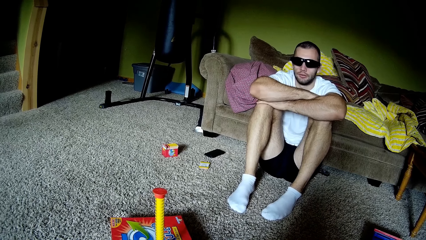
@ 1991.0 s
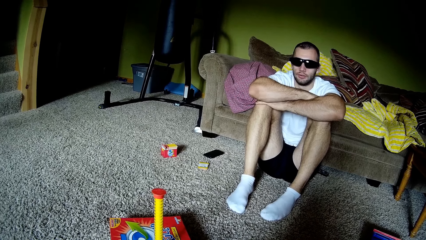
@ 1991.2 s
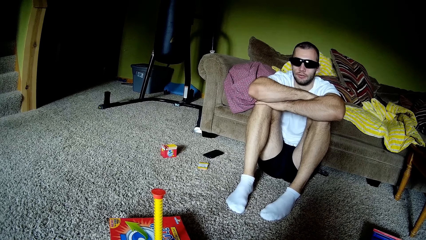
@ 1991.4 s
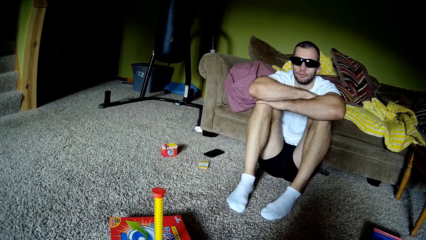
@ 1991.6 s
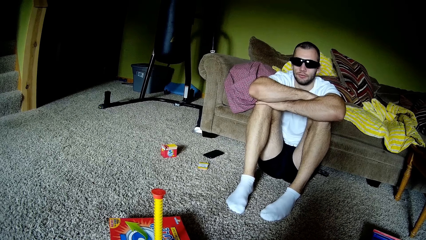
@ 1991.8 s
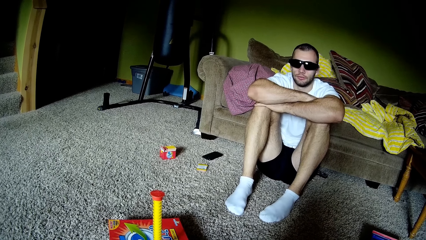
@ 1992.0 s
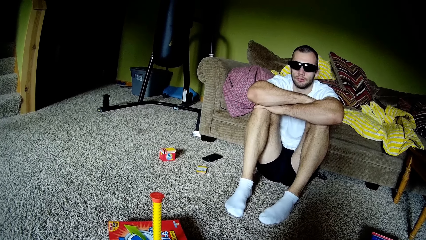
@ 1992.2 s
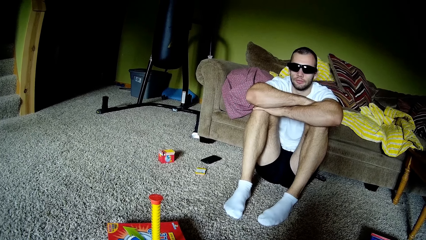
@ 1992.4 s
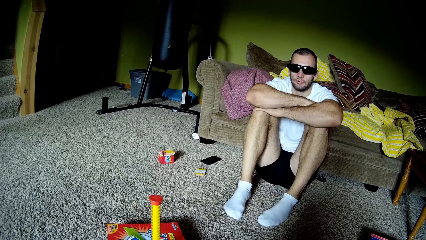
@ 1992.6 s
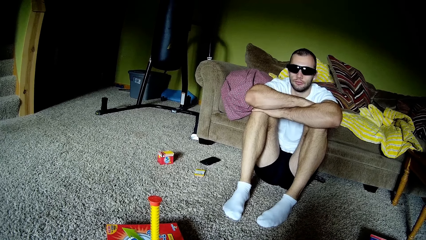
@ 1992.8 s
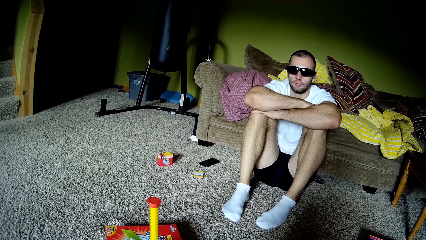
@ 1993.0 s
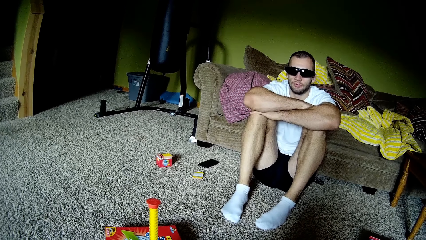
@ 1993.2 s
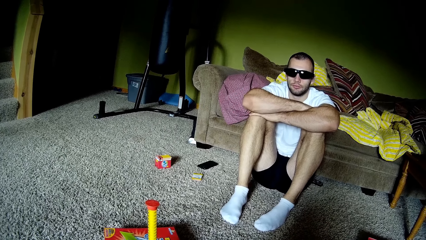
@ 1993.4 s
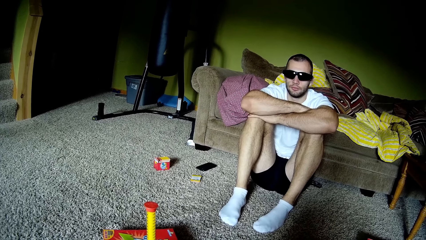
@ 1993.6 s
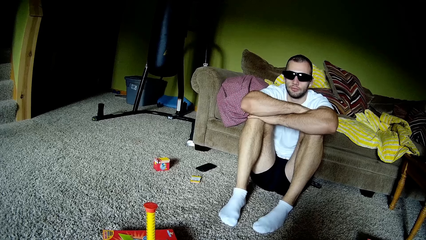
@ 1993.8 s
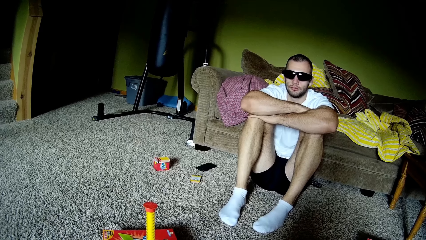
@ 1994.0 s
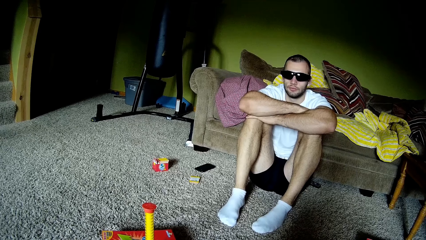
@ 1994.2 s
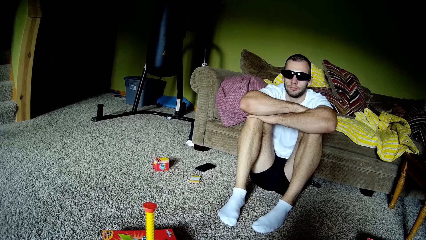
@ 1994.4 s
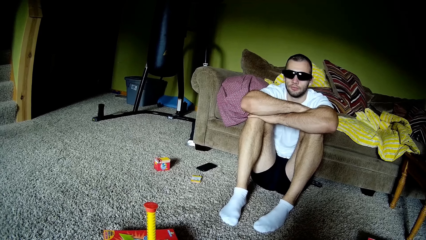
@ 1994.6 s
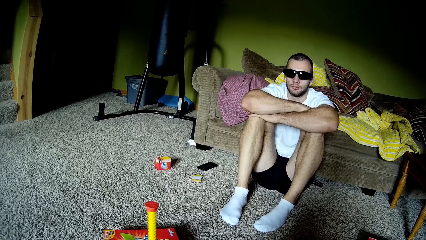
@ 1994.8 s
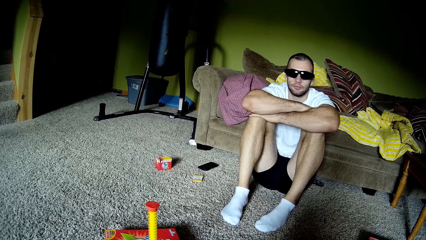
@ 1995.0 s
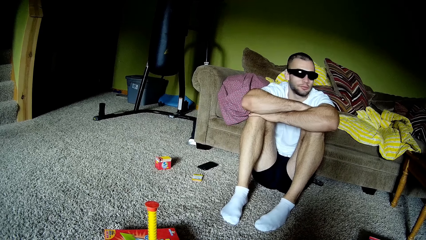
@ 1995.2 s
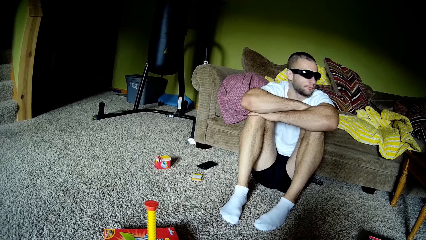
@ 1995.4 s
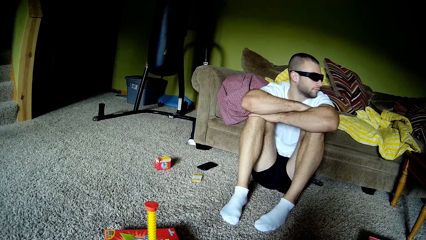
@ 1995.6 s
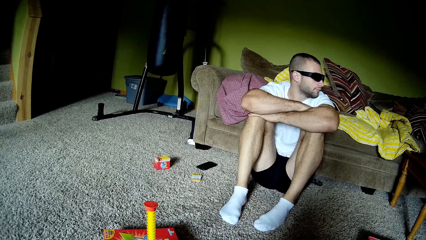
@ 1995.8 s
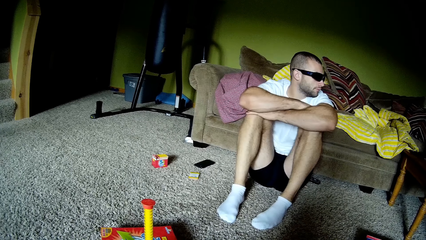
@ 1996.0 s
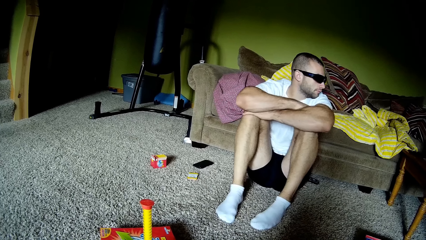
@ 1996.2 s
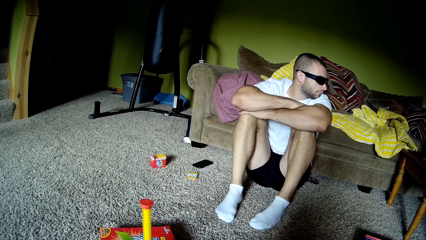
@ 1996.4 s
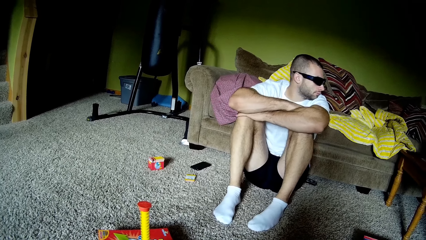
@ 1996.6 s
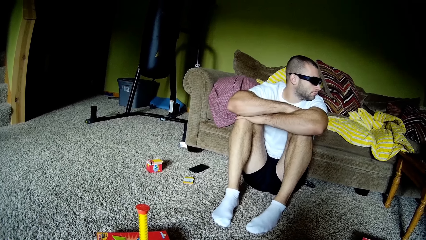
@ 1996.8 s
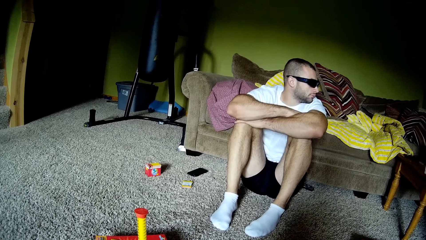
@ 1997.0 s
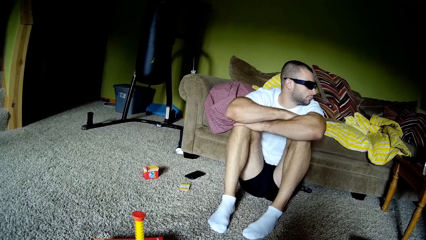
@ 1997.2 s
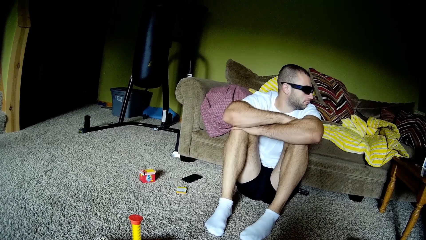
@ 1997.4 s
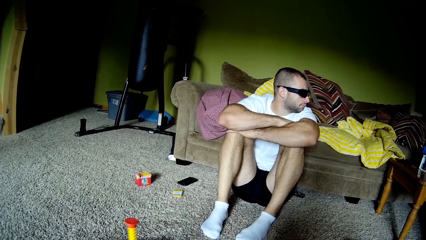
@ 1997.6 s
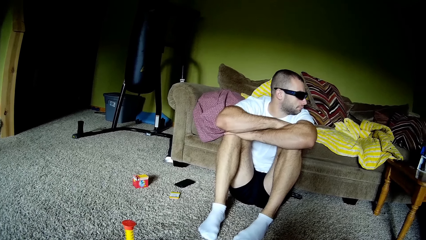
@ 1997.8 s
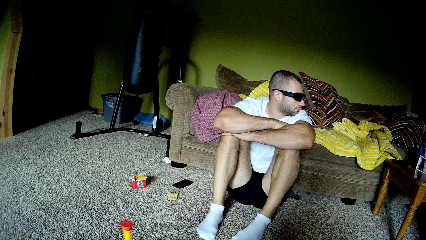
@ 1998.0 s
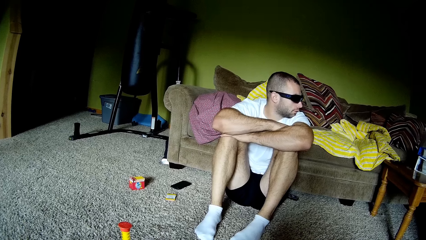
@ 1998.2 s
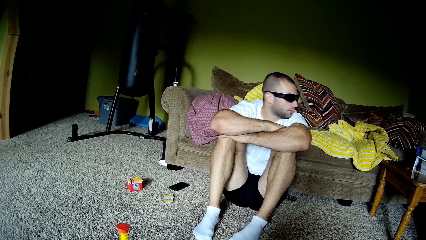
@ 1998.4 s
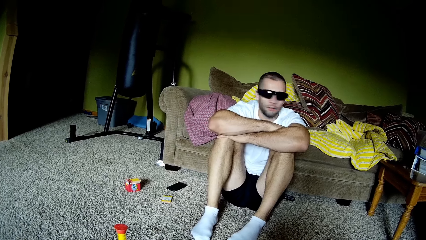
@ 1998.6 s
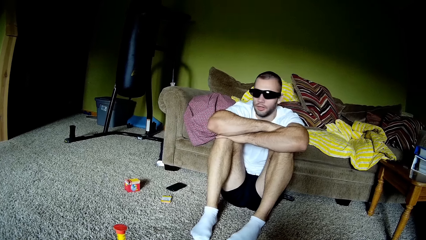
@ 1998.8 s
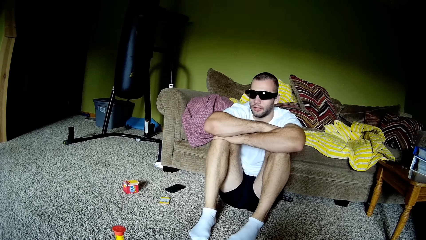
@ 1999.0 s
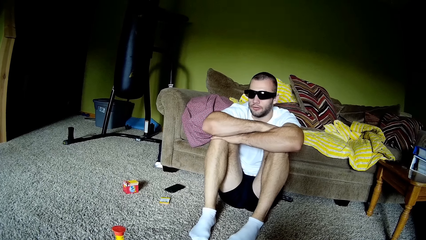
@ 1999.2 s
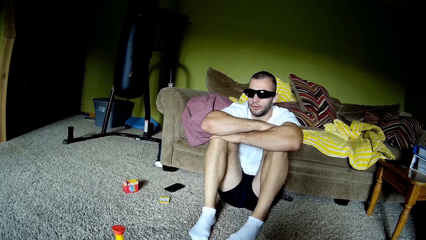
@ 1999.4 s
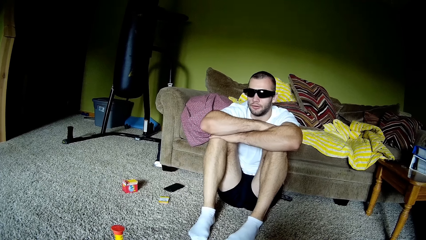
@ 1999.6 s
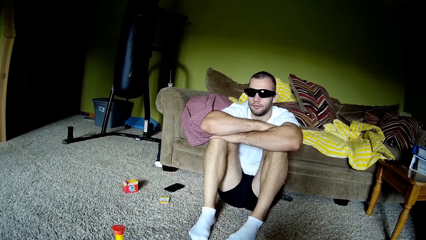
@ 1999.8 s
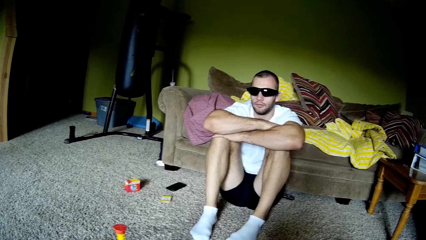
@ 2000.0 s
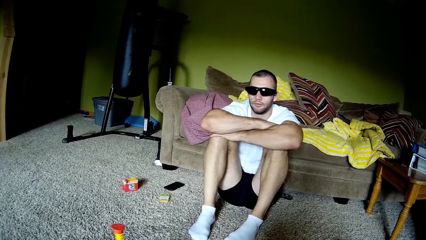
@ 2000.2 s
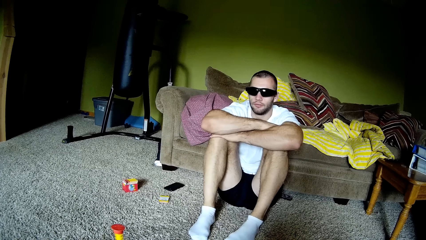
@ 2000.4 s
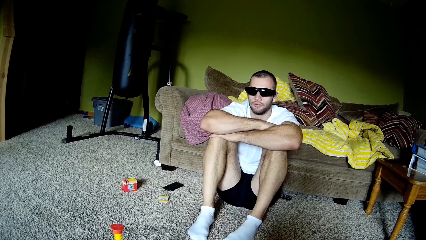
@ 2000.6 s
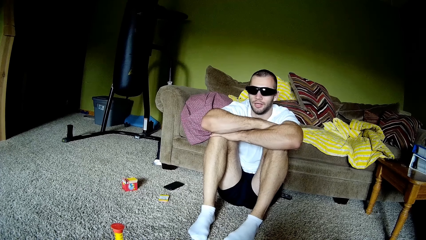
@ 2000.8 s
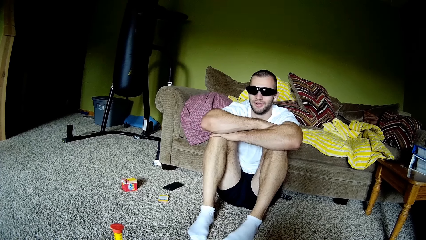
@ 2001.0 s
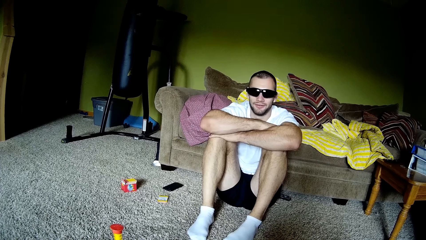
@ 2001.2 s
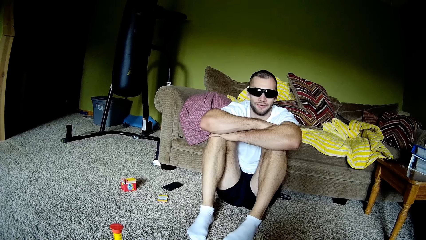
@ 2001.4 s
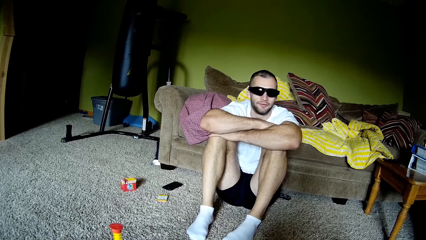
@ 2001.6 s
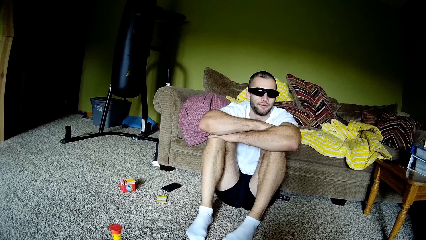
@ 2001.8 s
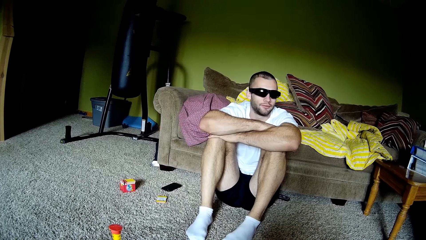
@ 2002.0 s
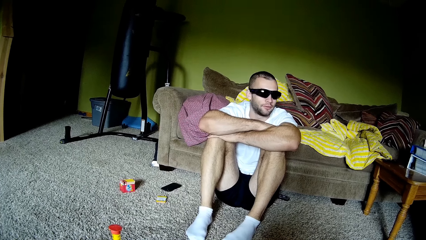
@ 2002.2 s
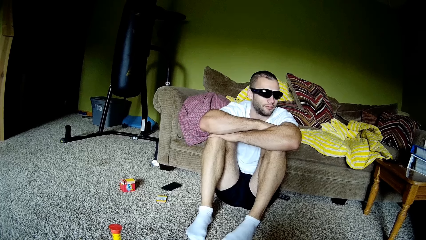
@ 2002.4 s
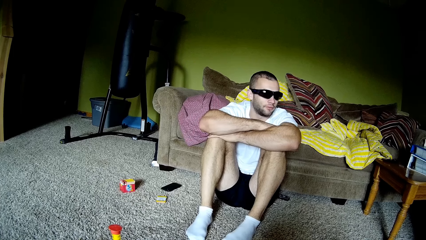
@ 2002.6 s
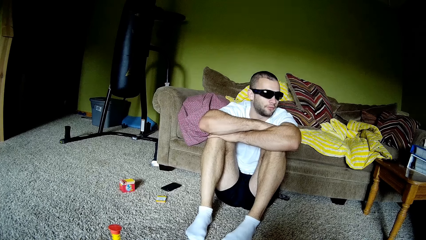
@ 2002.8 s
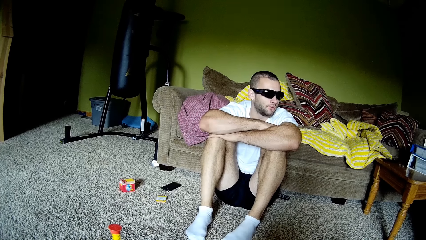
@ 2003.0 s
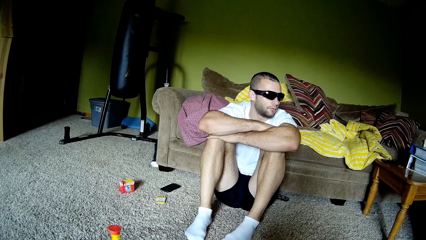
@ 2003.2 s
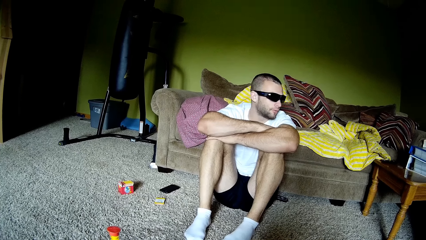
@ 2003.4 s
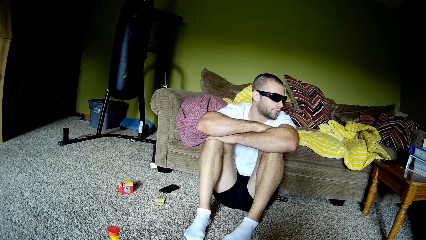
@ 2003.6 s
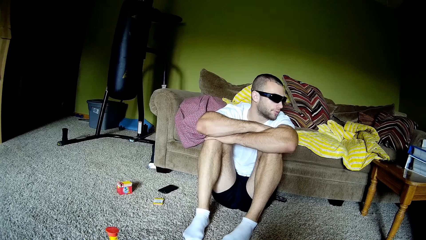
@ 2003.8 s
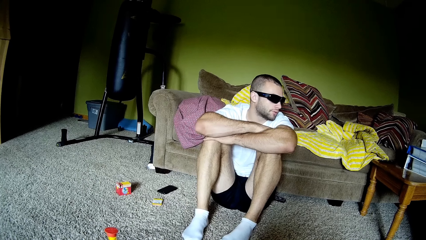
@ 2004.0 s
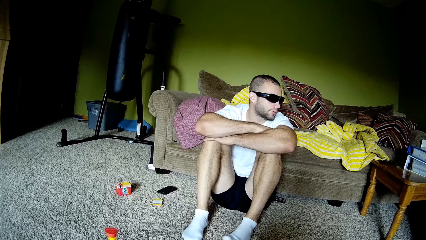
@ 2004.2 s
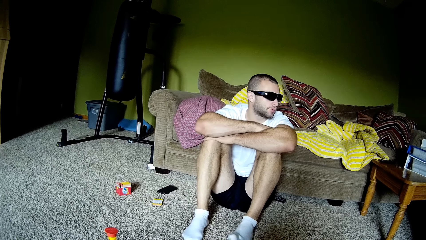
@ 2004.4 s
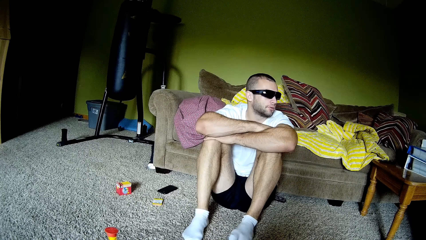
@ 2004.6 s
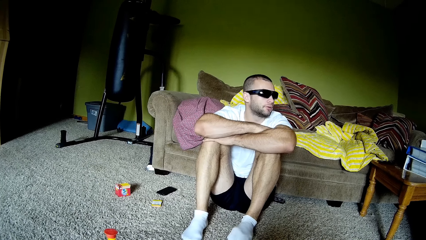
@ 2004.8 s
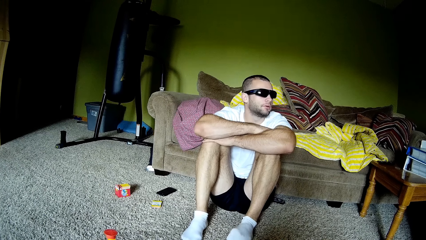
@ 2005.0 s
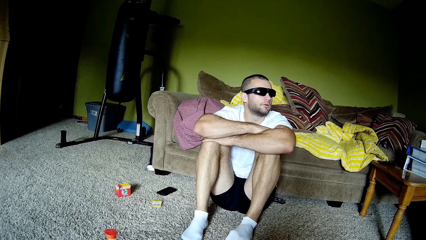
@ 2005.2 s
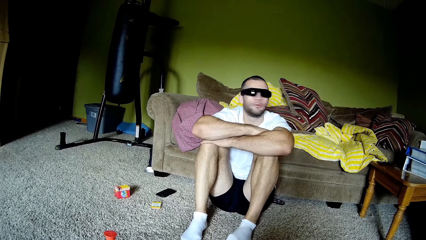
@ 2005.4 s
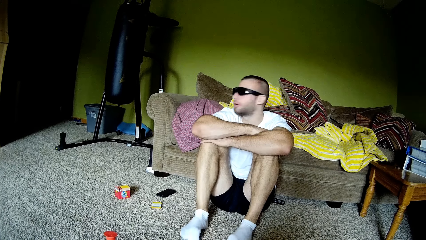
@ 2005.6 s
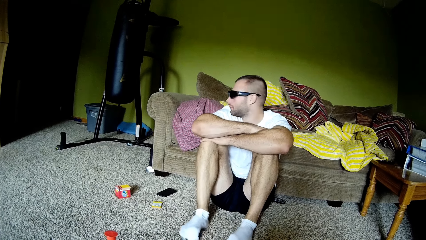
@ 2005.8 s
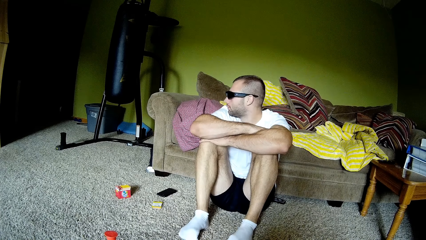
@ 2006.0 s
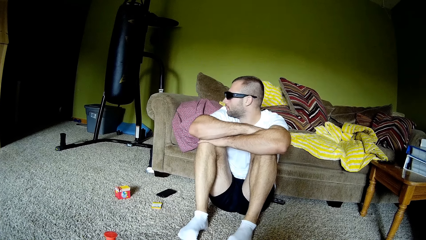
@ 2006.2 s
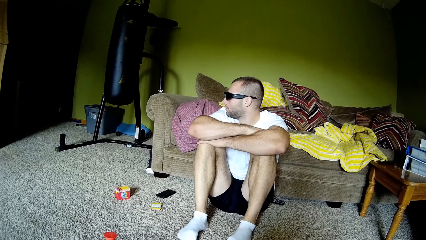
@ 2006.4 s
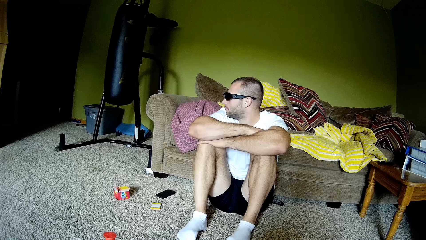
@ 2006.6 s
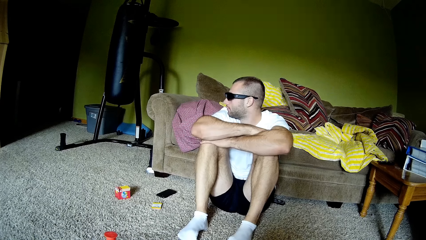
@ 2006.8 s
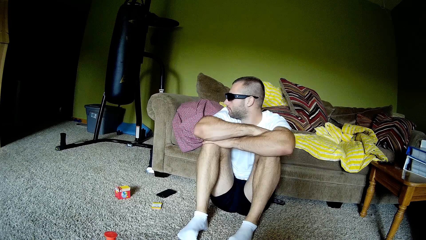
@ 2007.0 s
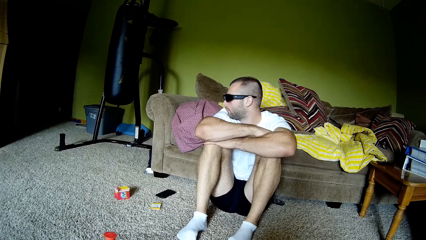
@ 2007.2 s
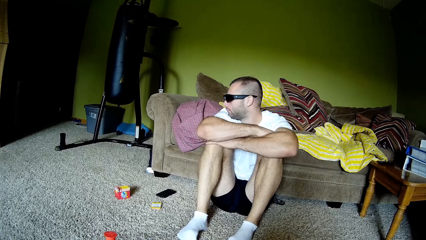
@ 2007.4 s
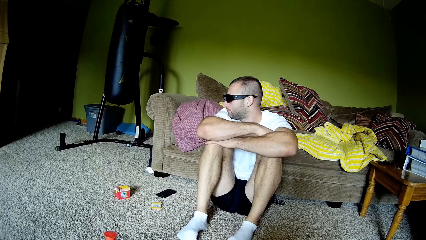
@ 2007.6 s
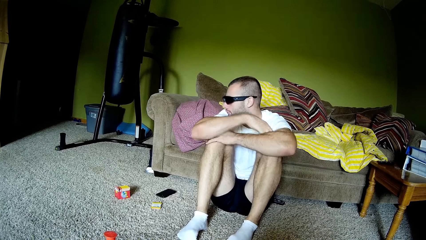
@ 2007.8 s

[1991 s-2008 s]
A person looks to the right of a room. The person interacts with the camera wearer. The person looks around the room.
